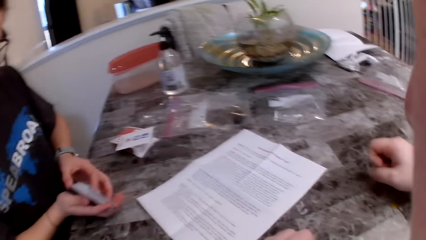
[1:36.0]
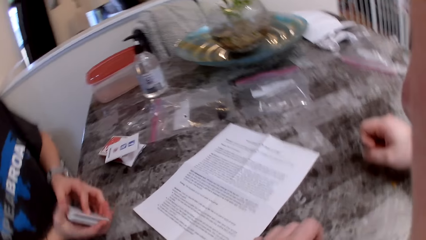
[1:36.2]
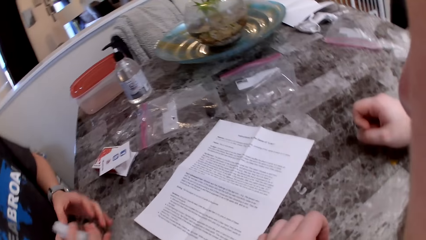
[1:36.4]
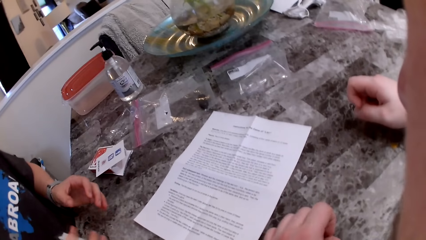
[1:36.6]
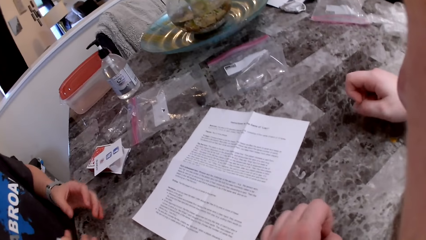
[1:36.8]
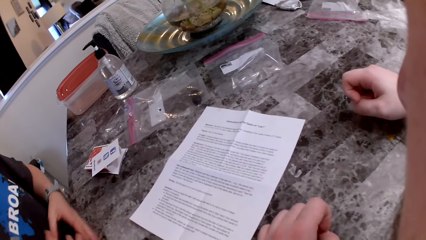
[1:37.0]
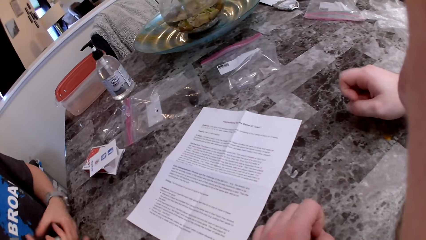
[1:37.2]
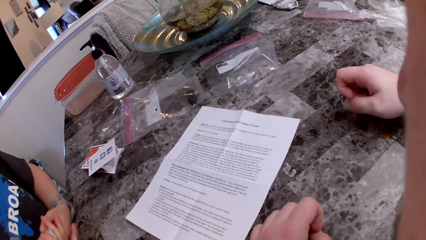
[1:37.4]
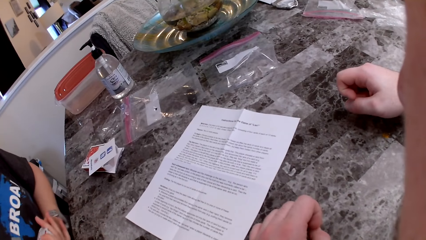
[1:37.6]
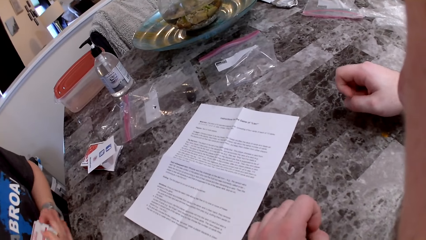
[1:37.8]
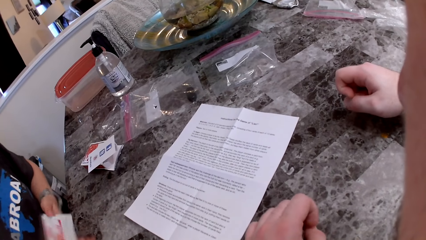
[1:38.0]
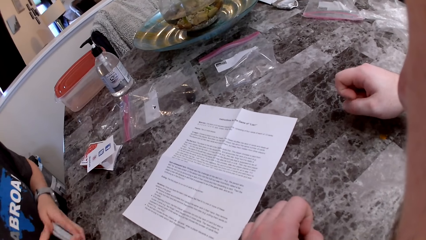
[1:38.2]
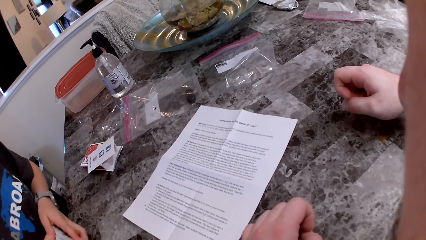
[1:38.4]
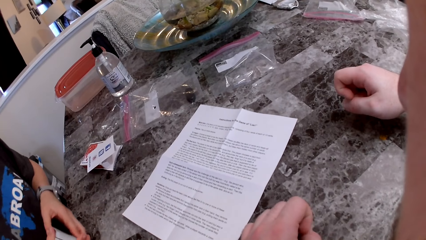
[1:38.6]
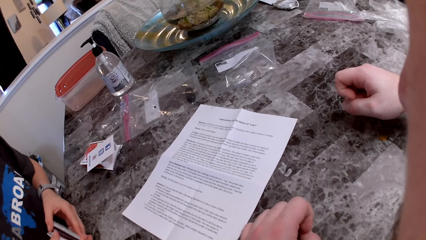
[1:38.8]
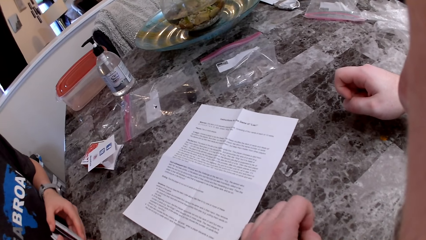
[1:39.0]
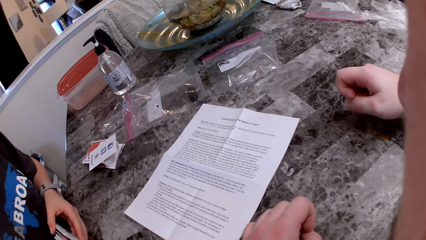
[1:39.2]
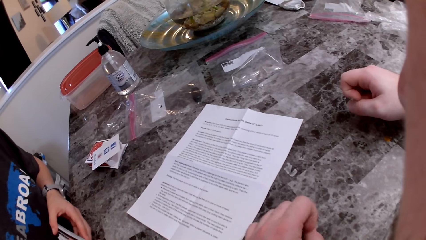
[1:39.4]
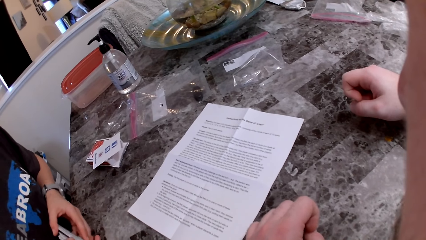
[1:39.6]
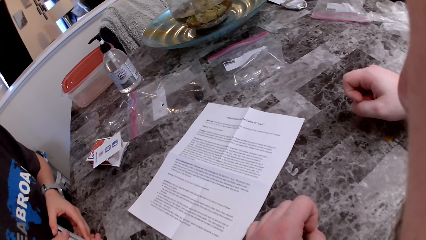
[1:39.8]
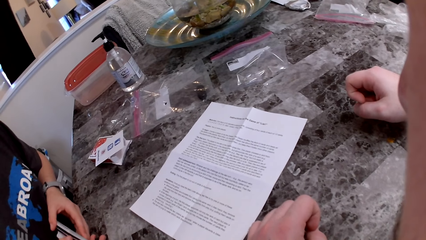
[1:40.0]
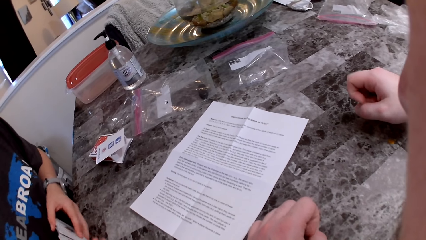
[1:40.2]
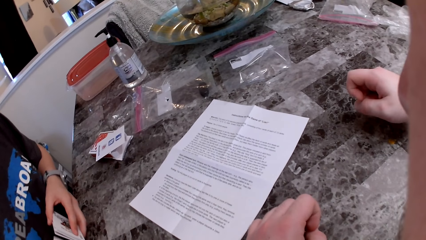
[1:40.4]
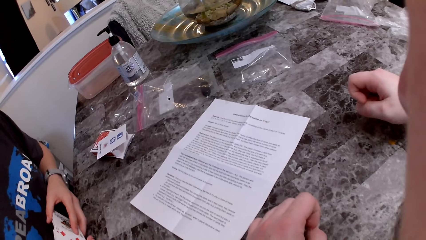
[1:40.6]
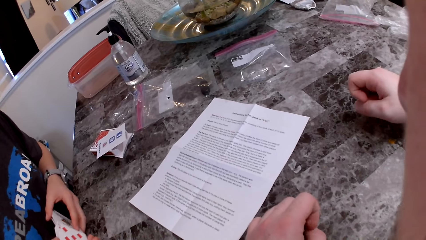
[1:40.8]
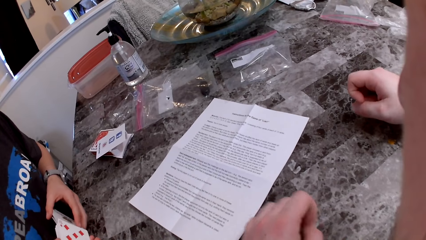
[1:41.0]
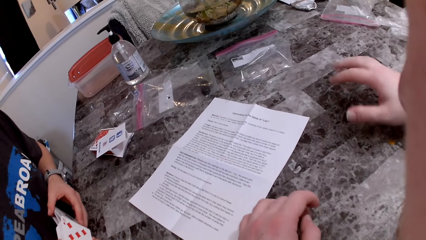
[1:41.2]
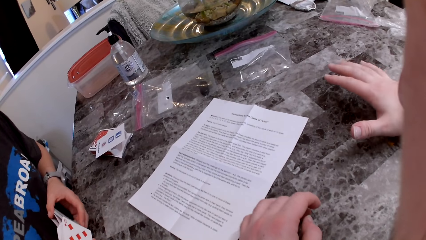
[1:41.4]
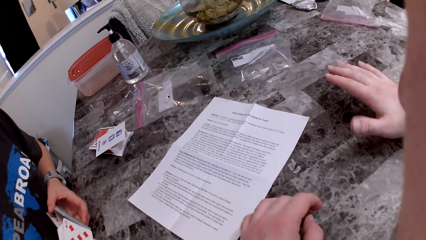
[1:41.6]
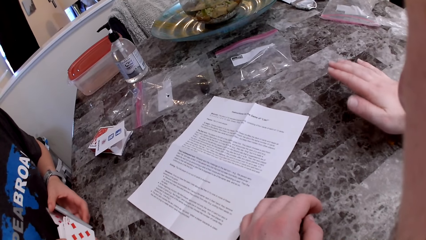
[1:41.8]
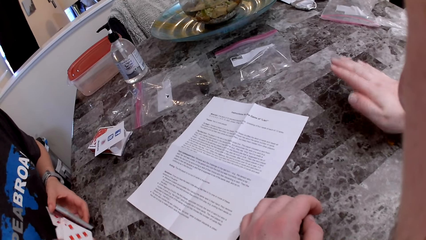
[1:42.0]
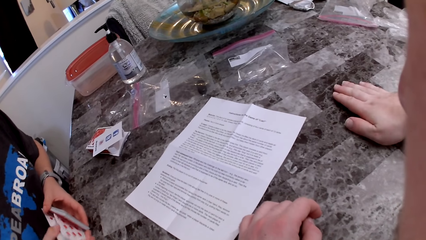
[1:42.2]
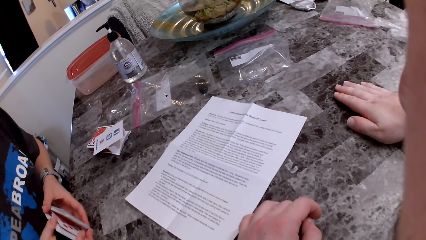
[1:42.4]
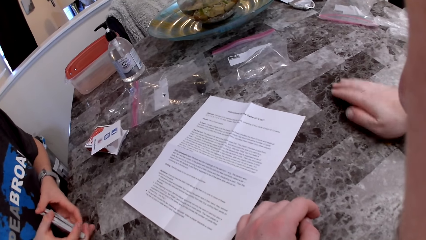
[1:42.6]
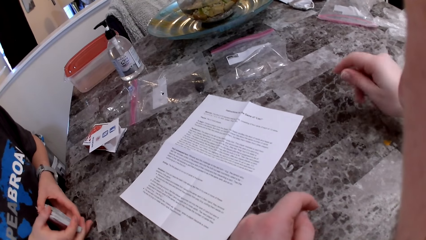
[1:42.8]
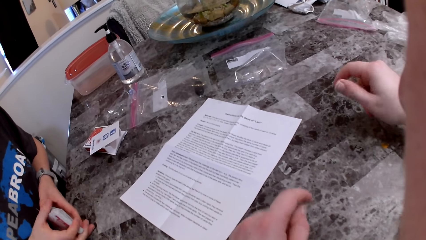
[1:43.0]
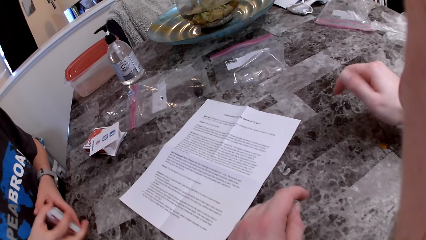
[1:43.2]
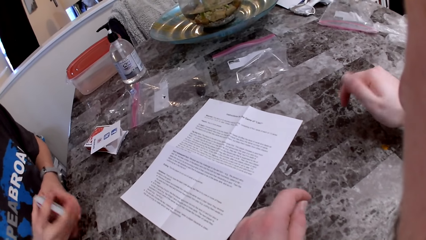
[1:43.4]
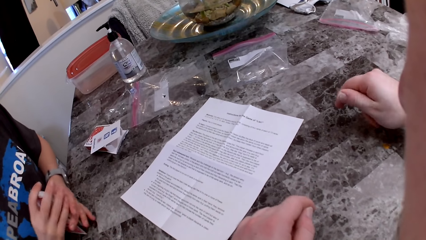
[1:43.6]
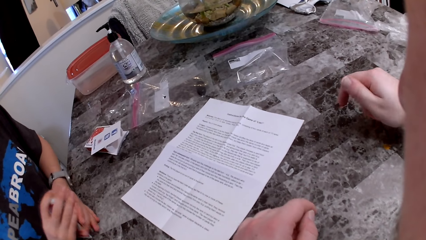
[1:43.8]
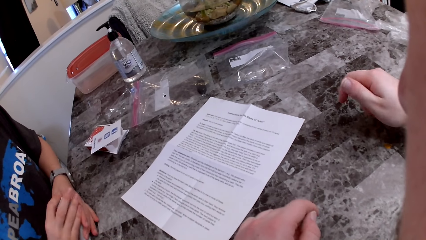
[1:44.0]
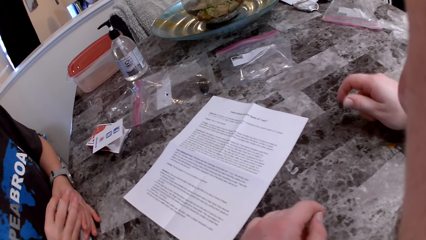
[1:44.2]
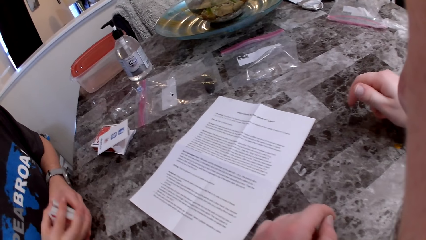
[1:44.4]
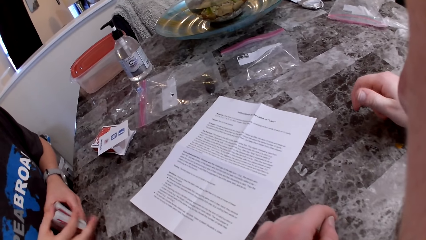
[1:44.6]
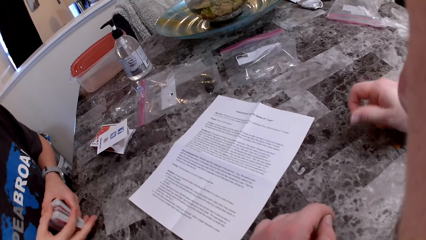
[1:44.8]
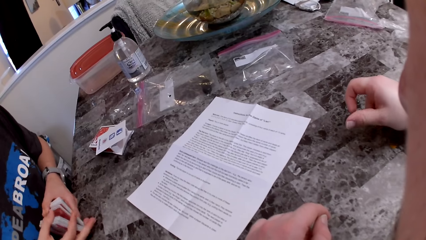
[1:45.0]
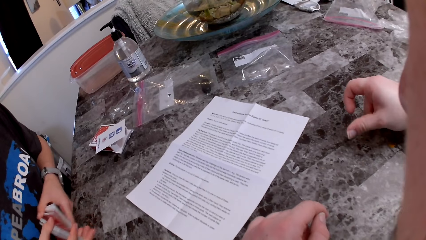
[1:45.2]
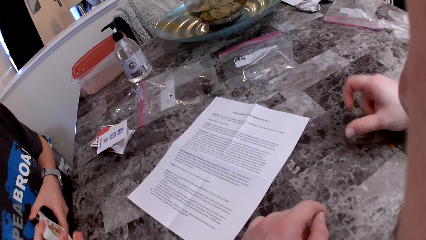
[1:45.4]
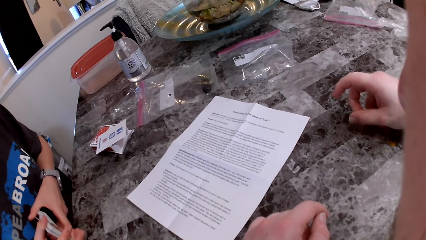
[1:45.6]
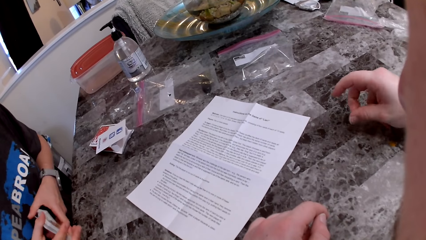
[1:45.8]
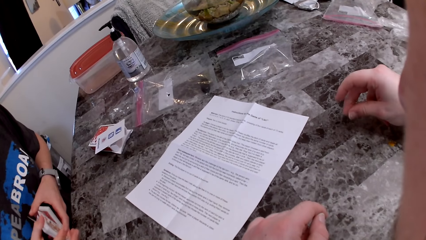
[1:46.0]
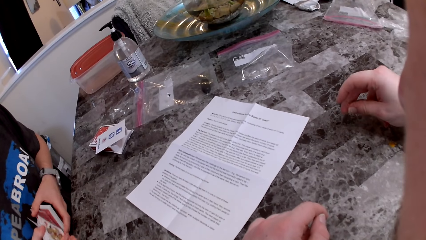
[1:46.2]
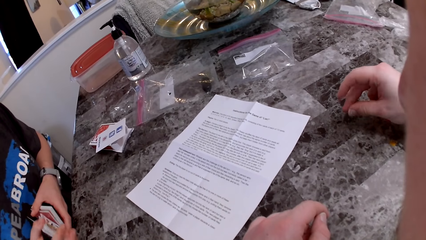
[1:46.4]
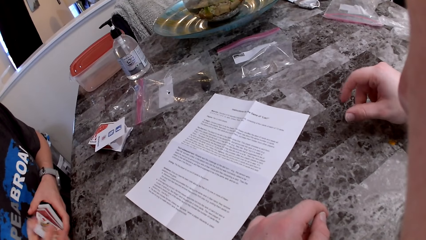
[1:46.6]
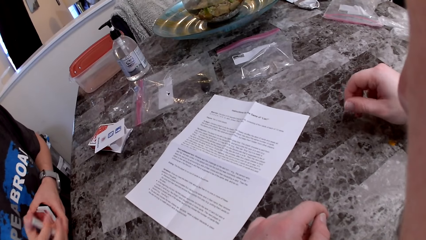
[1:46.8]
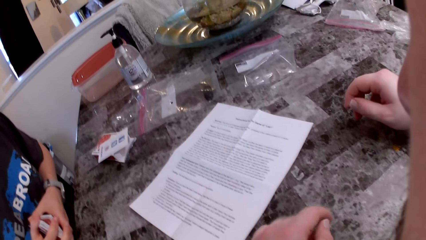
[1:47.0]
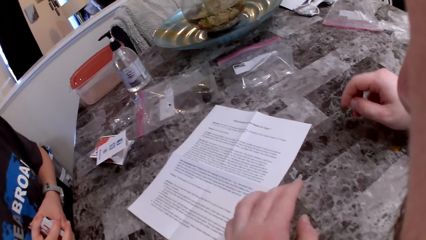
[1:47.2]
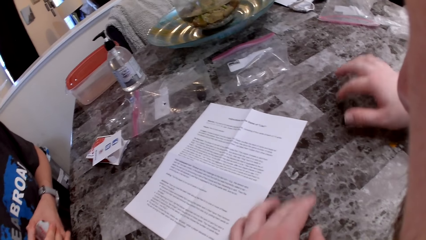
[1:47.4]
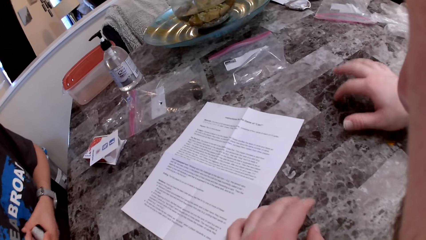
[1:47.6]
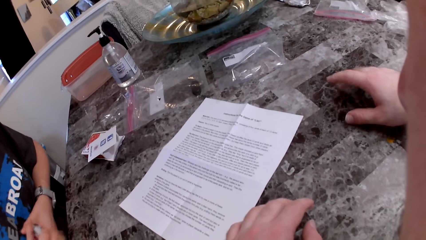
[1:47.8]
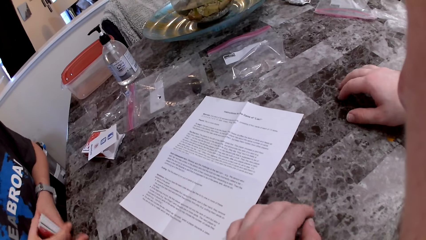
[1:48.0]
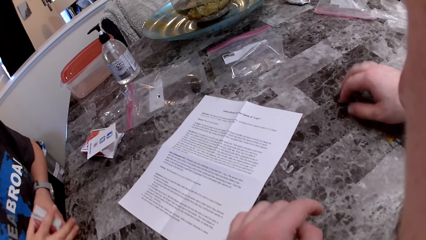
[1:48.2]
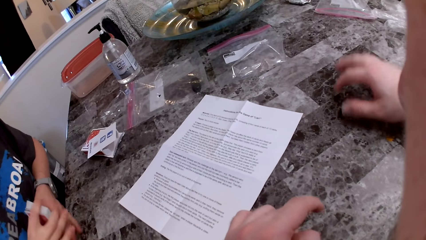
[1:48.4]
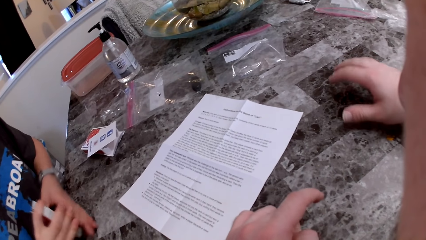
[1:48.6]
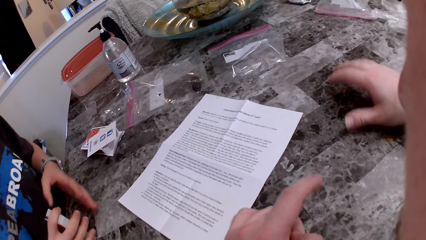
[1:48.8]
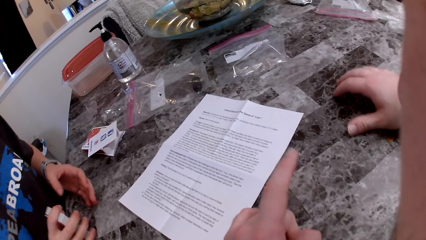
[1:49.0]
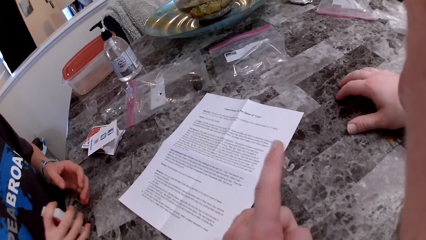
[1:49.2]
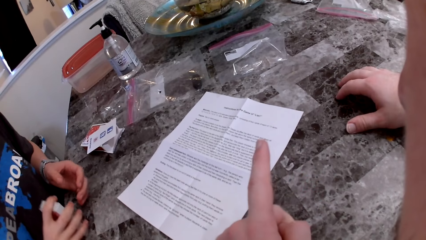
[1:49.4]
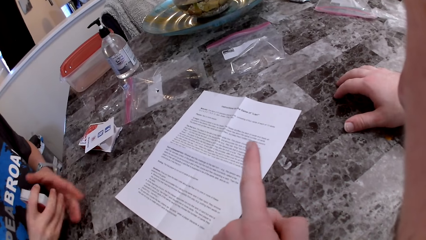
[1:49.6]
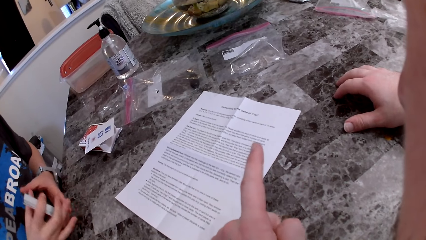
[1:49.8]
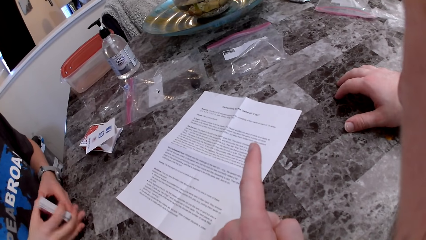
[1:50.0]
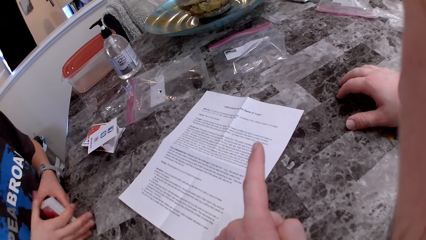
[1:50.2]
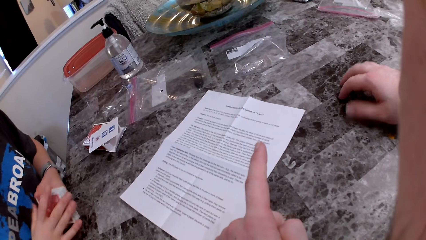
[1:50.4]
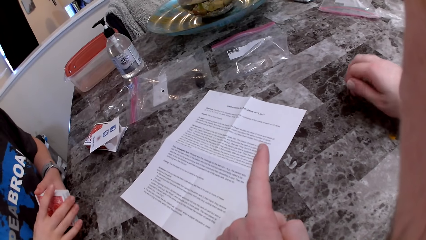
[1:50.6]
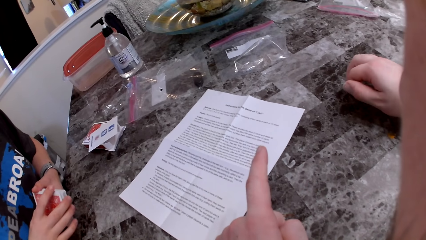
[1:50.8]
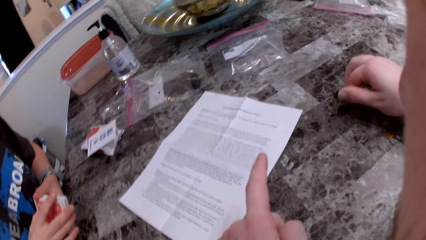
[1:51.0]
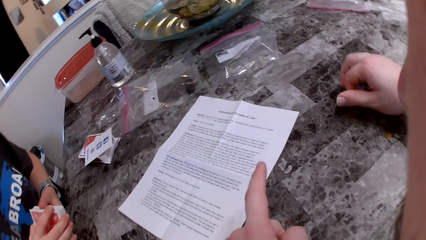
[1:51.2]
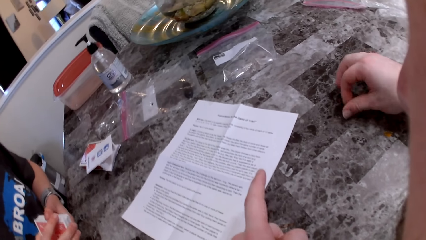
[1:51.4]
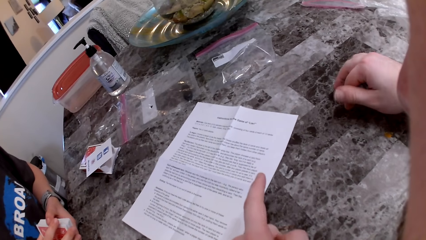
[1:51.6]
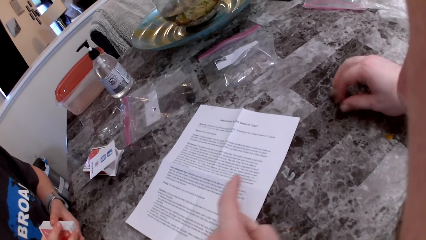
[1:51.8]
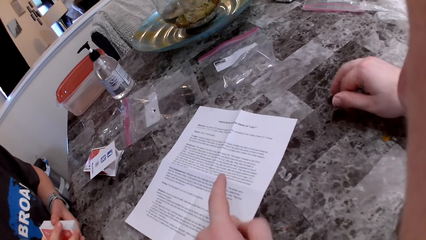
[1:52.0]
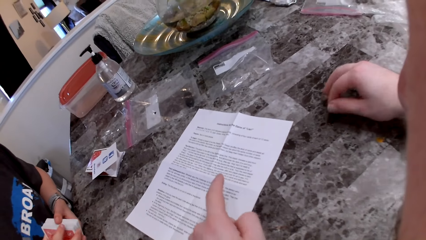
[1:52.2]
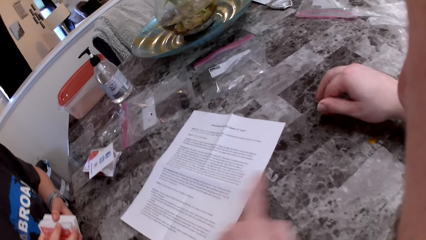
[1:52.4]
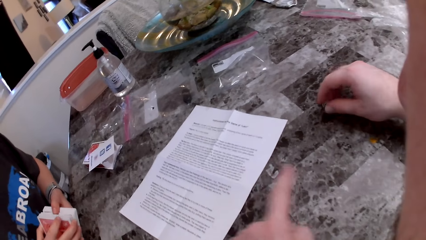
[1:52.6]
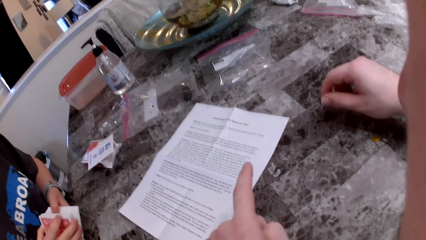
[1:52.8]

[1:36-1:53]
The camera wearer stares at the printed page. He moves his hands.
